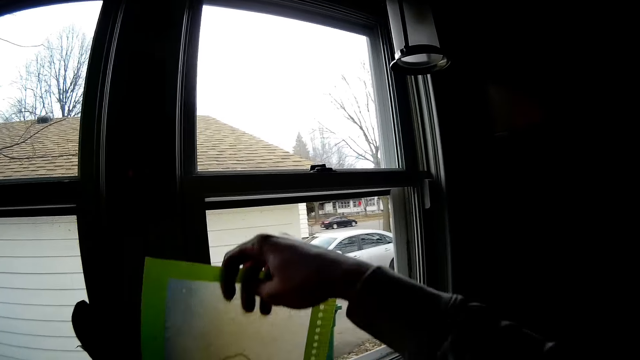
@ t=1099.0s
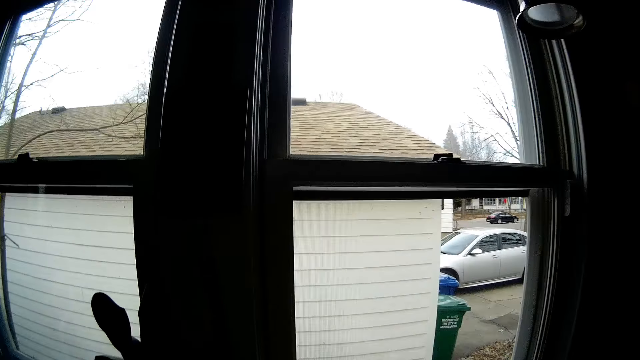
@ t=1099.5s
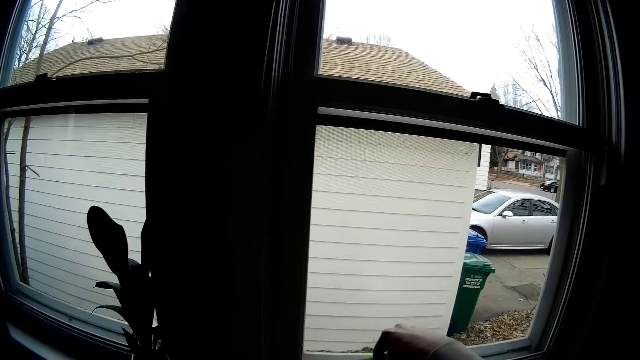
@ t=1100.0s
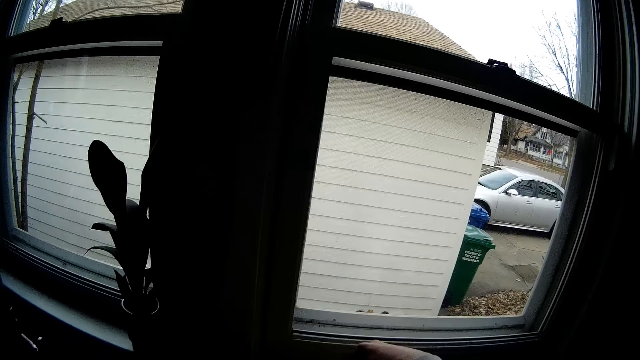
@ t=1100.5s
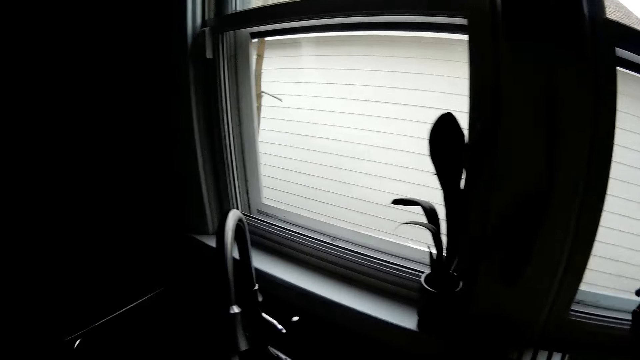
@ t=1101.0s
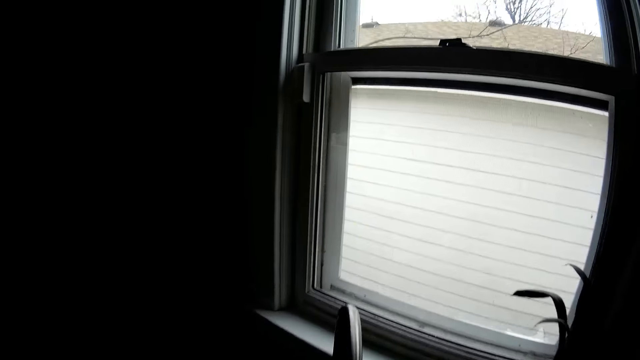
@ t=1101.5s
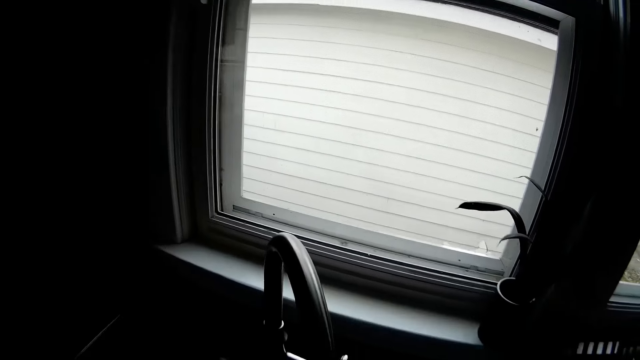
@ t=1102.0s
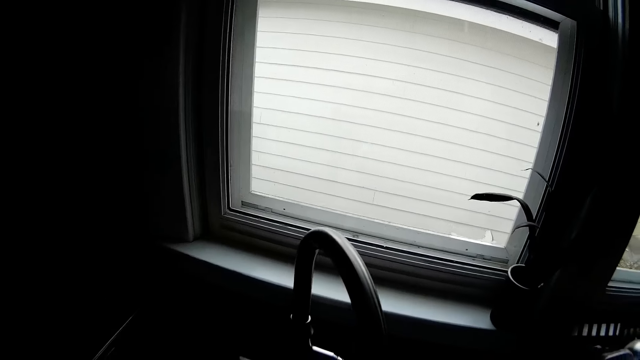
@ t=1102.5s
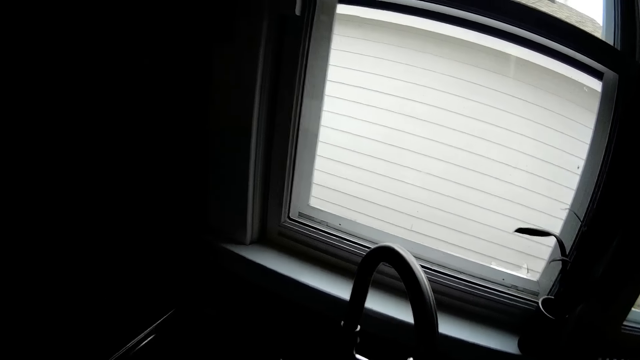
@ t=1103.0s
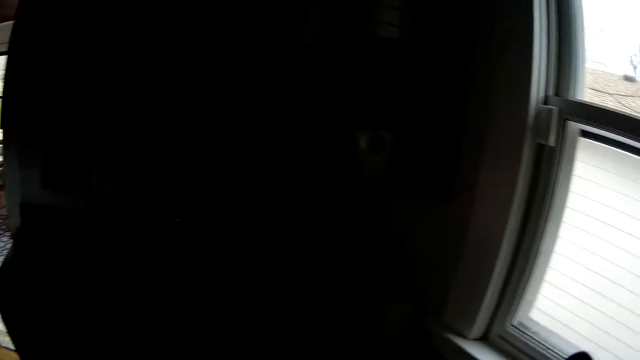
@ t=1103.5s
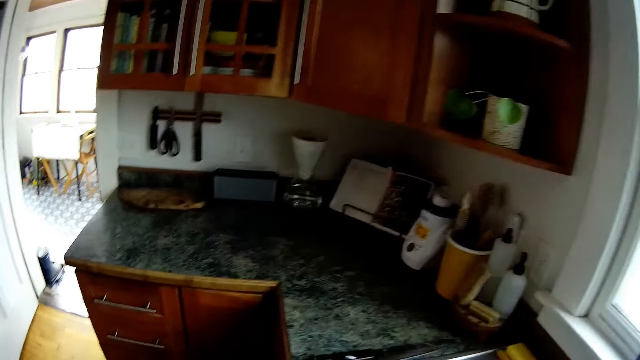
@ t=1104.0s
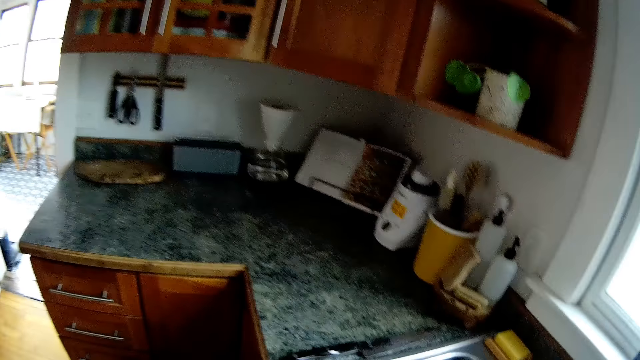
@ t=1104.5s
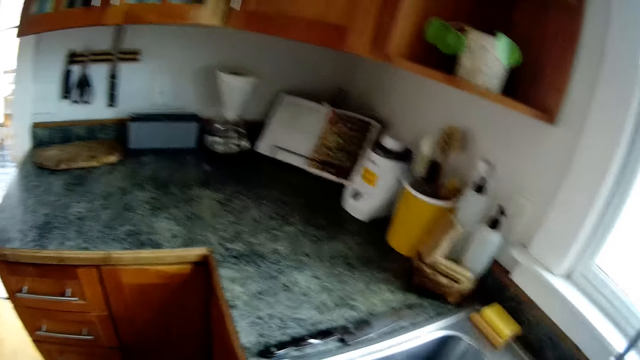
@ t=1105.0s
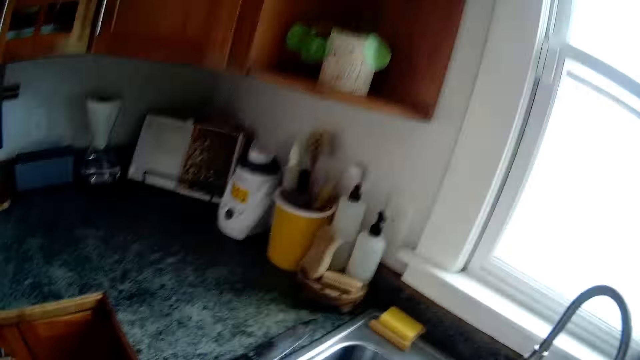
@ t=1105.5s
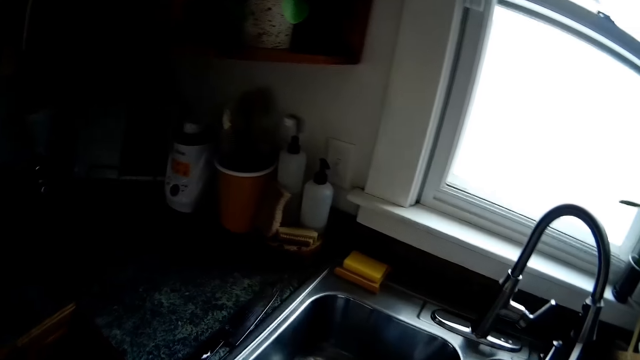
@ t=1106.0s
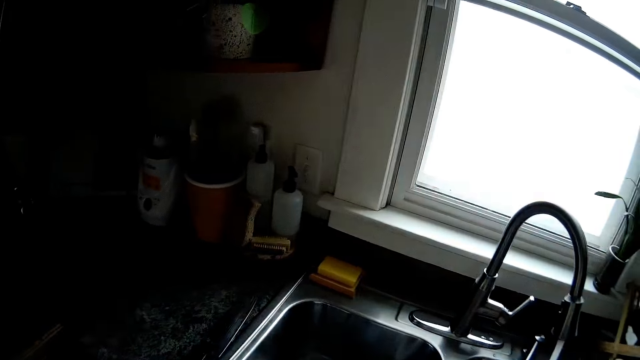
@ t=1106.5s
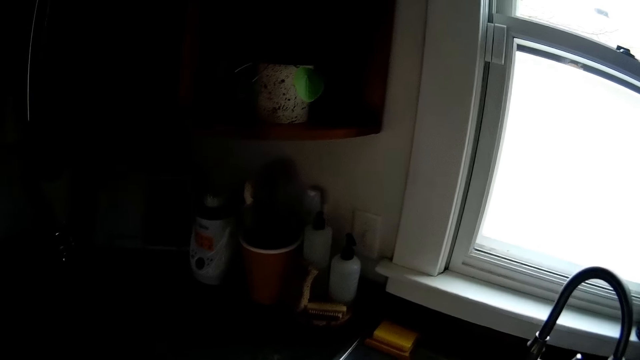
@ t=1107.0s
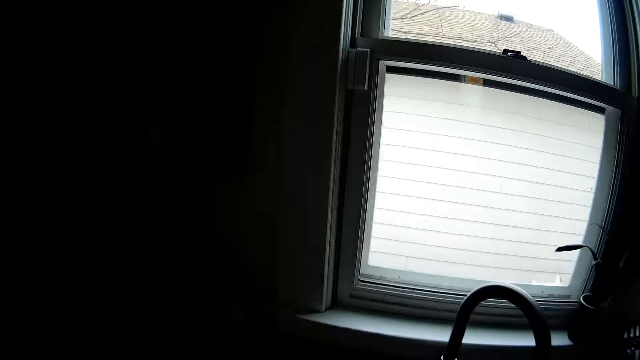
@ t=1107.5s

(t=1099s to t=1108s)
The camera wearer looks through the window. He picks up a tray with his right hand. He drops the tray on the kitchen slab. He places the chopping sheet behind the utensil rack with the right hand. He looks at the tap. He looks at the kitchen counter.

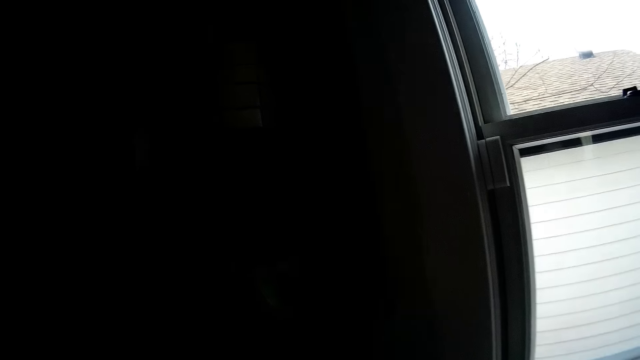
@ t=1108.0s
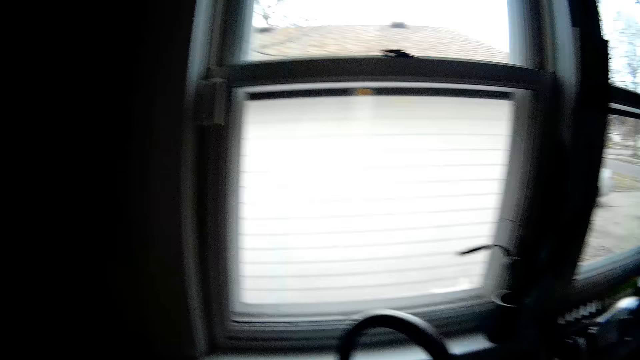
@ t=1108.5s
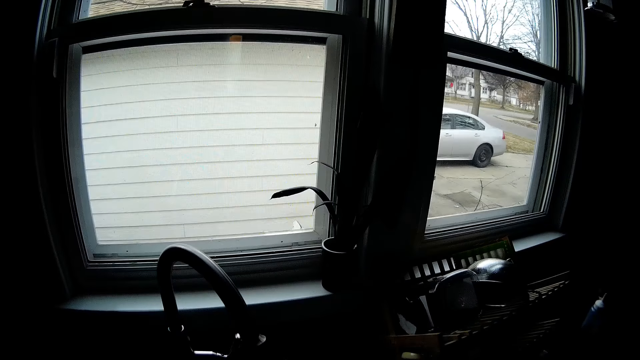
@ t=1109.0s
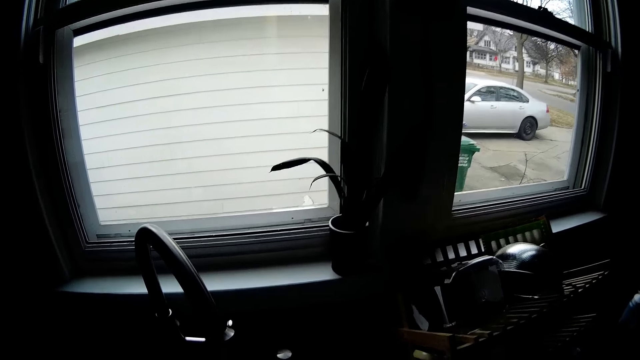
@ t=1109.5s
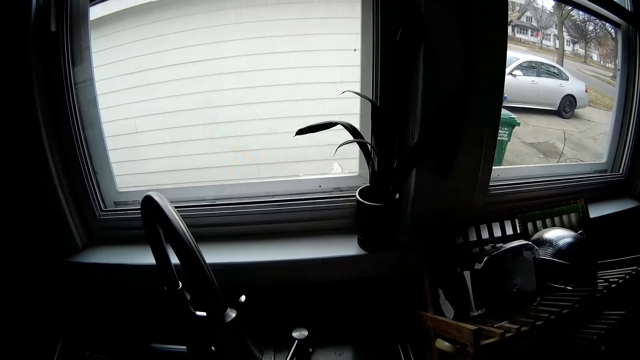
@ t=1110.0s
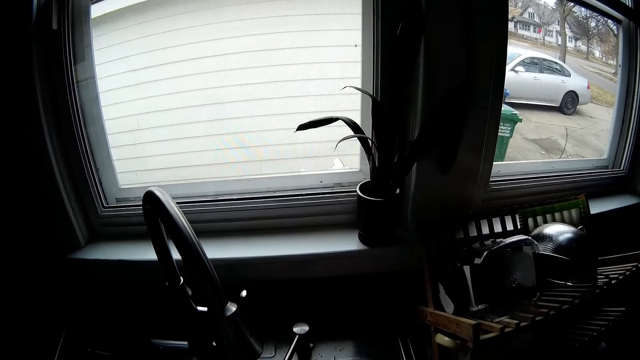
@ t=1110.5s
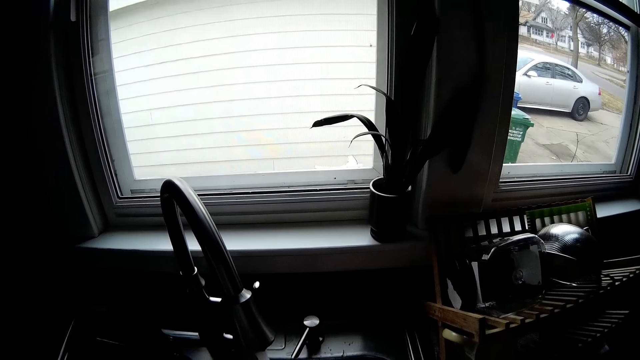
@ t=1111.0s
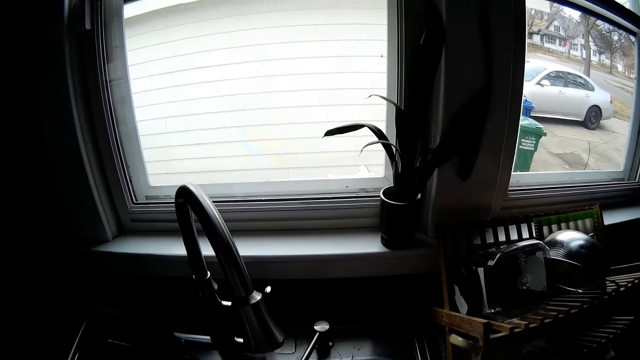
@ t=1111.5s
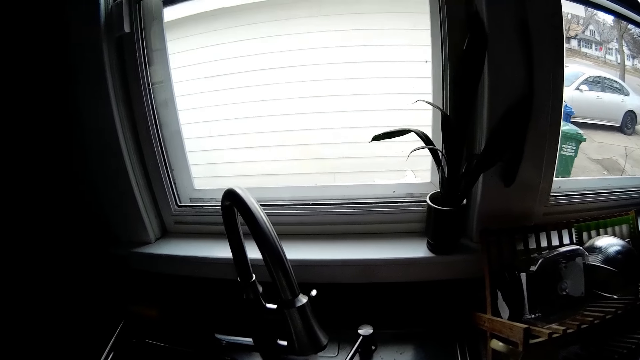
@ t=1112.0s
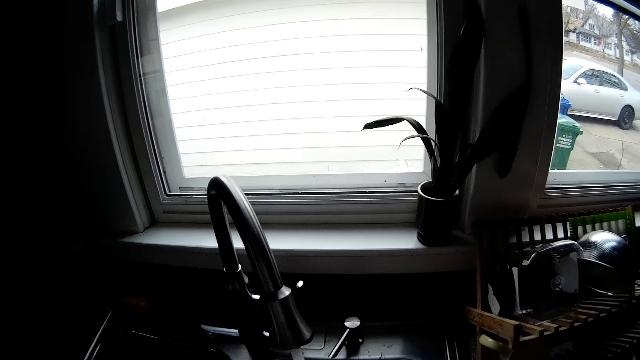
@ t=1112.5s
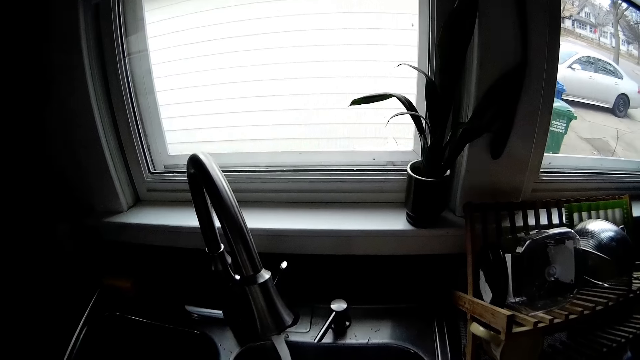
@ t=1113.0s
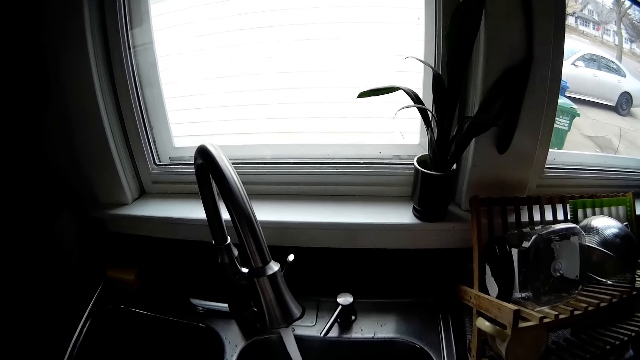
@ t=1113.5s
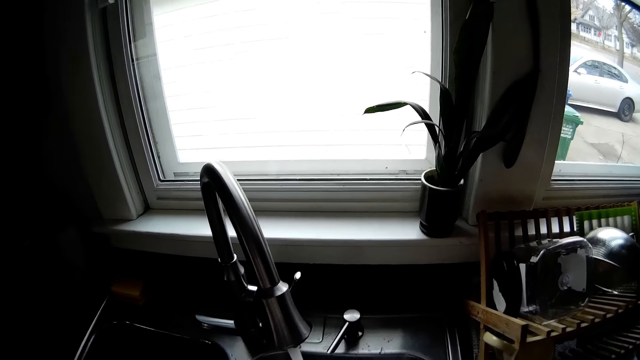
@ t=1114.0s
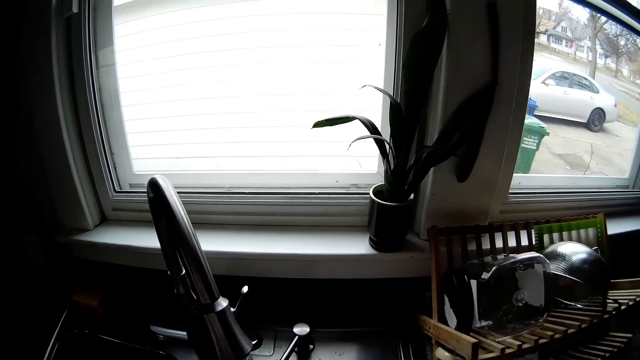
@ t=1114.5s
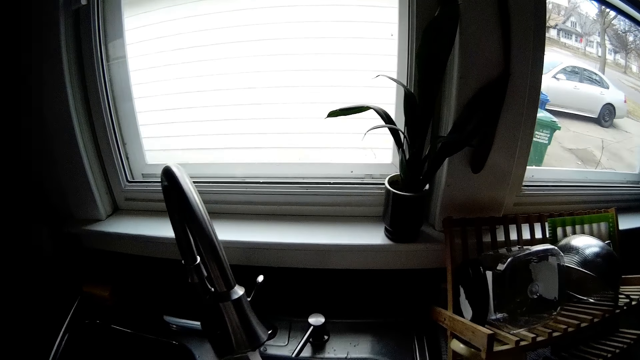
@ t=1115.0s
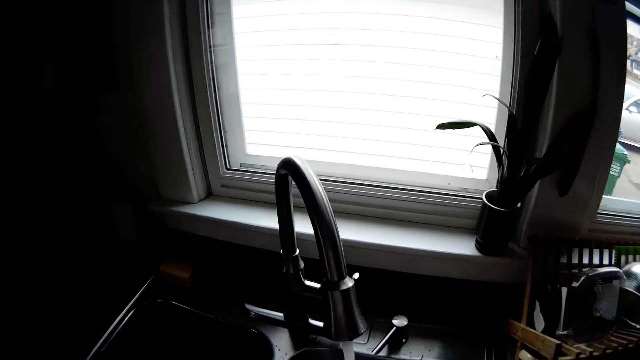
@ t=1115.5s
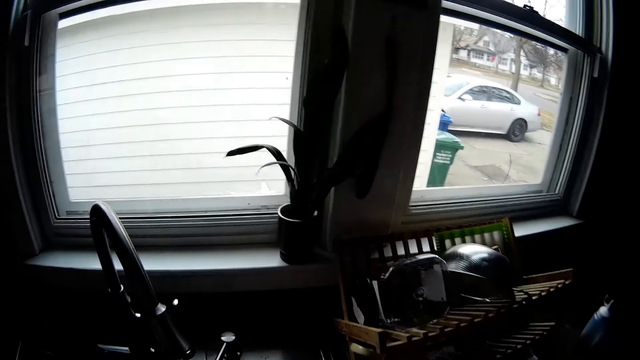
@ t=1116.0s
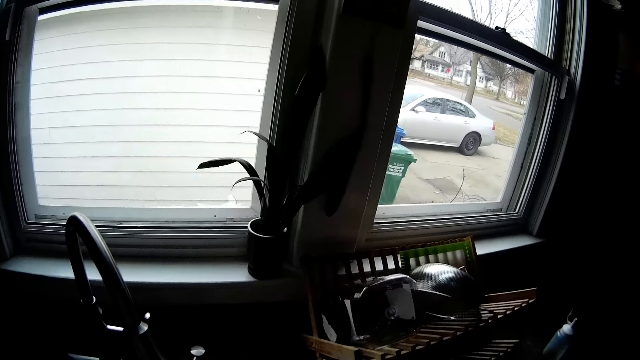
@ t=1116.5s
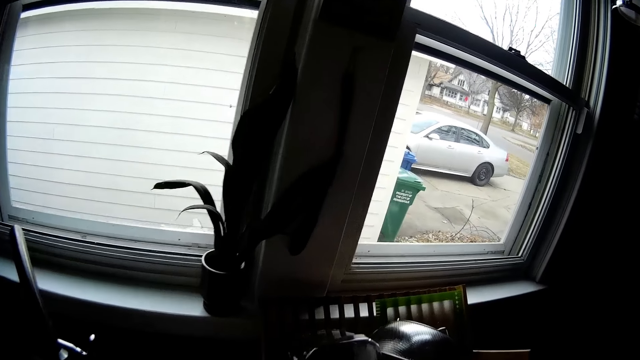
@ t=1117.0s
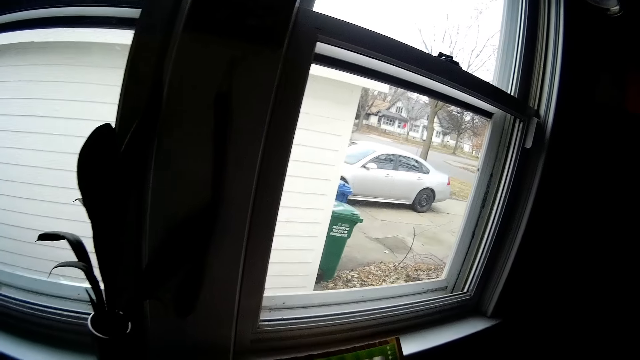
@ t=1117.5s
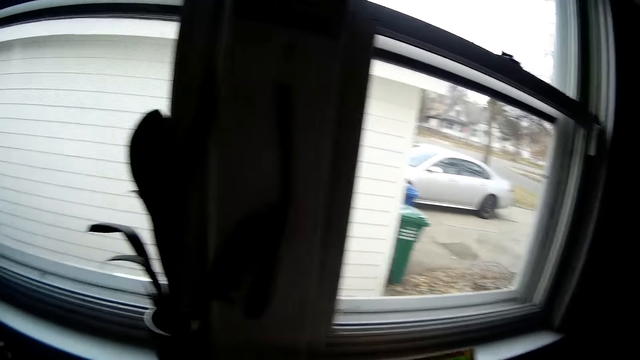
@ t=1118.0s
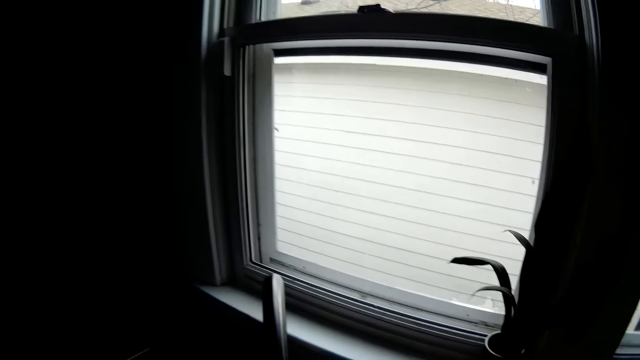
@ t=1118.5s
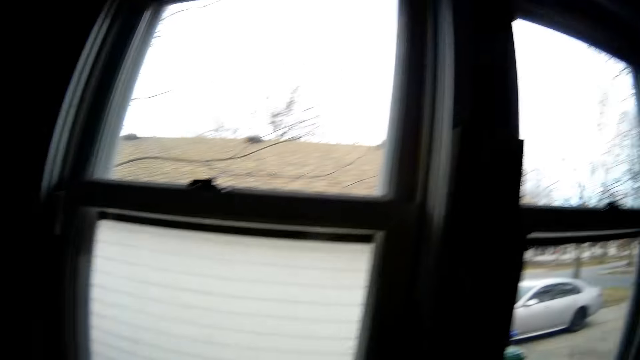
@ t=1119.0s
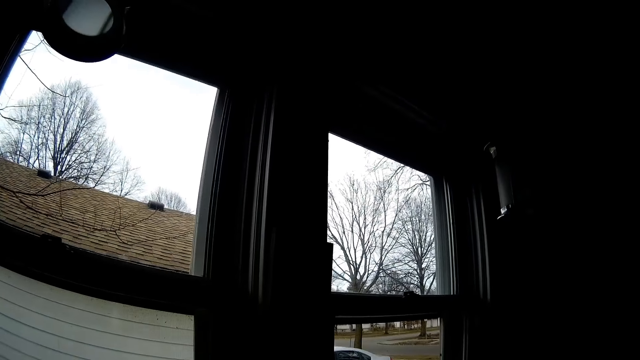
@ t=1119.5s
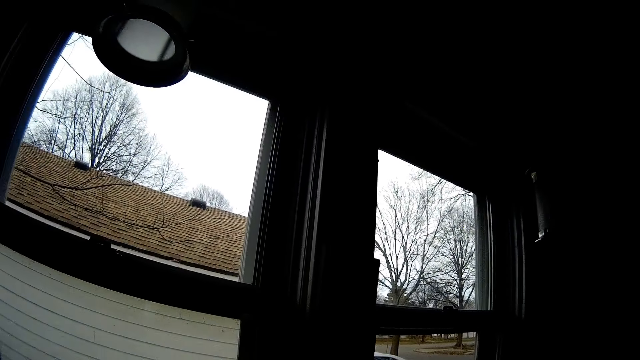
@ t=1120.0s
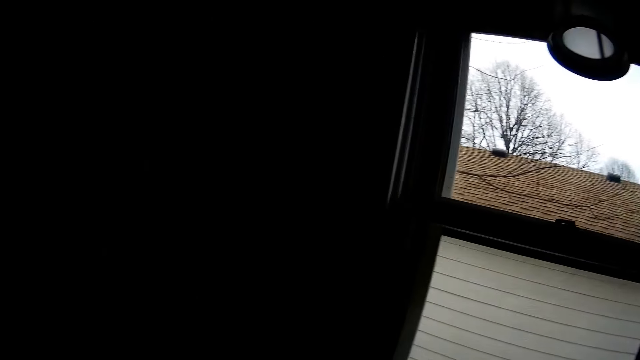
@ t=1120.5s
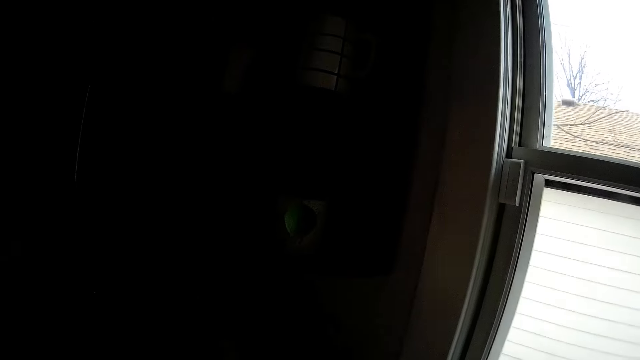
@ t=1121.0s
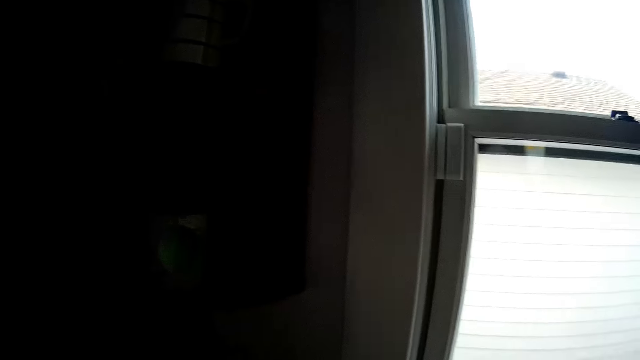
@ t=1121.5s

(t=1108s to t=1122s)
The camera wearer looks at the sink. They look at the tap. They look at the kitchen counter. They look at the top window.
